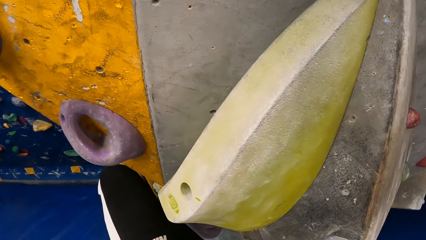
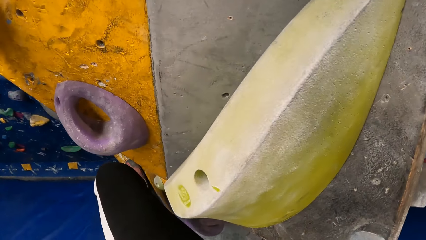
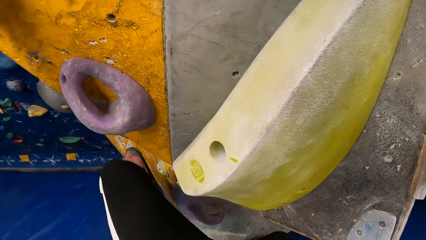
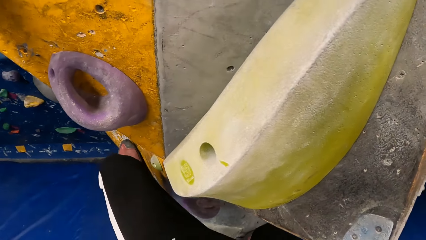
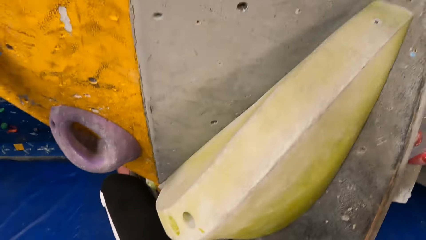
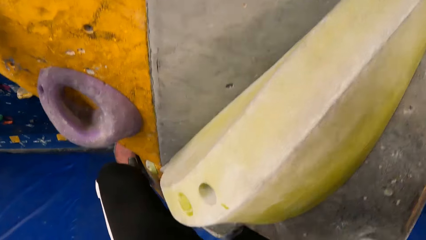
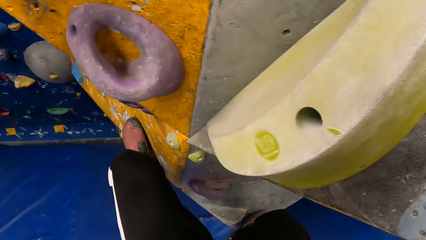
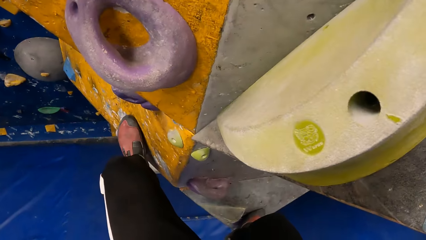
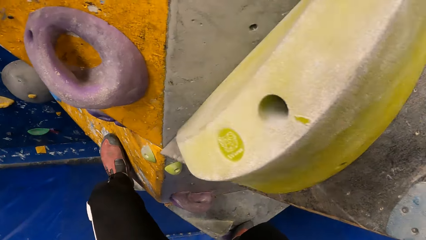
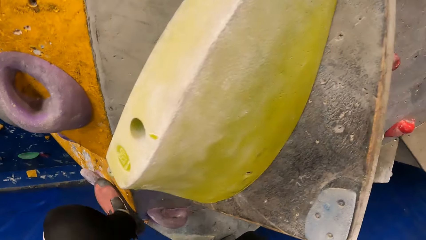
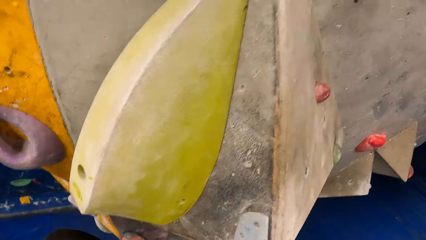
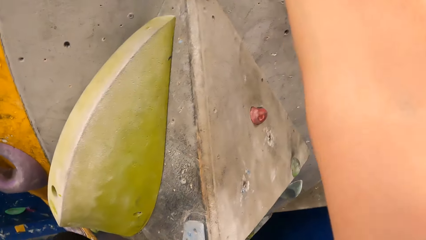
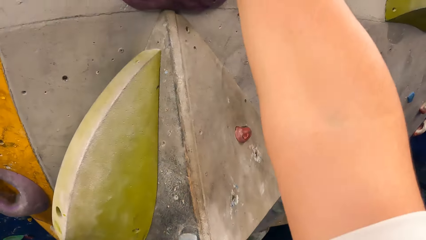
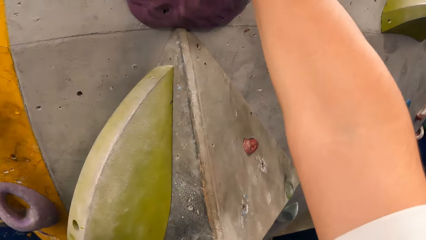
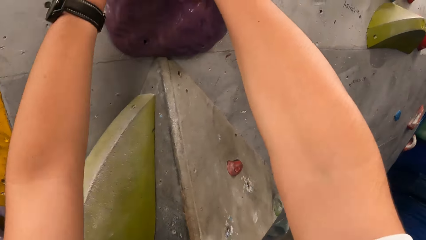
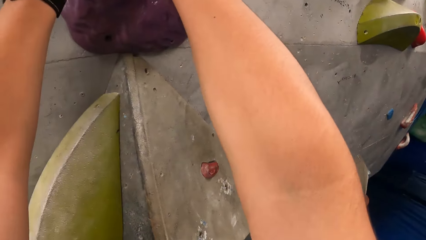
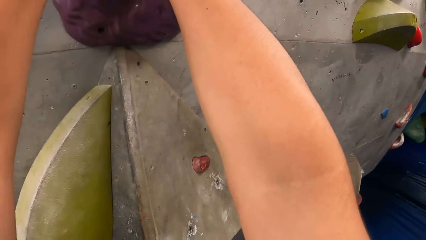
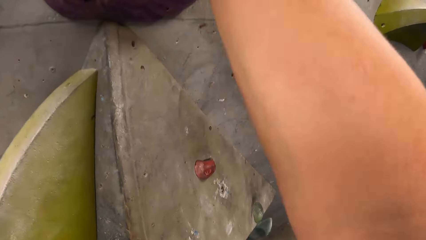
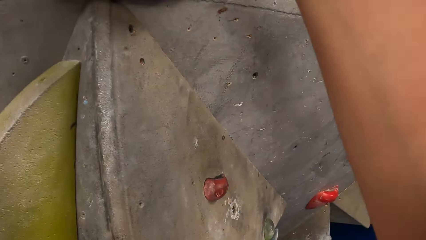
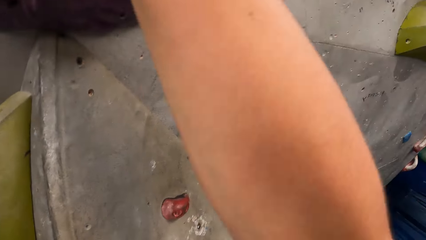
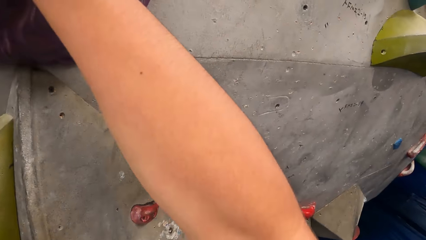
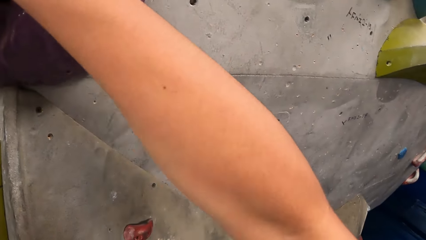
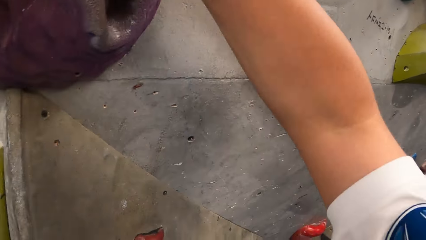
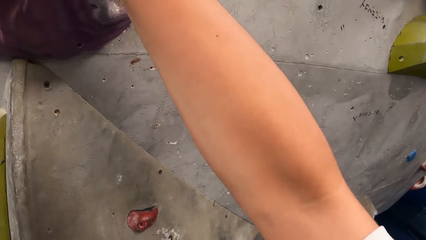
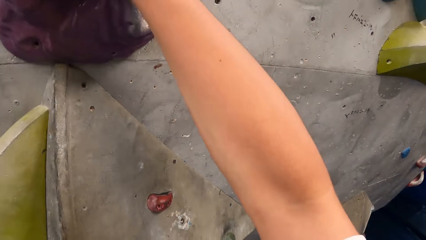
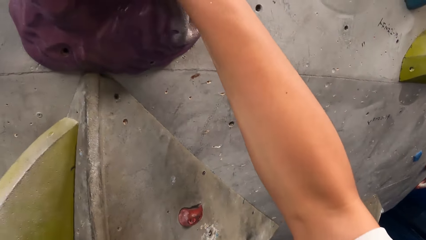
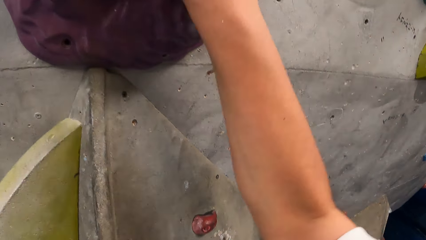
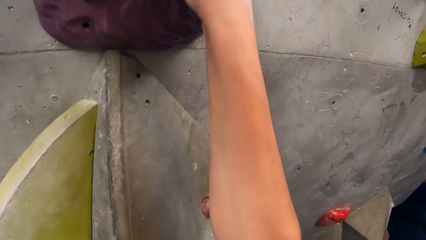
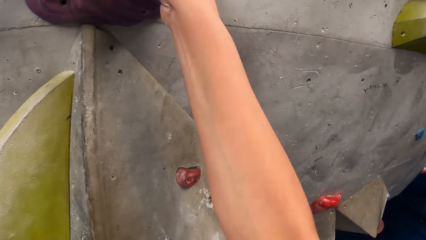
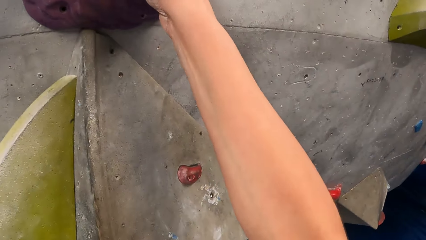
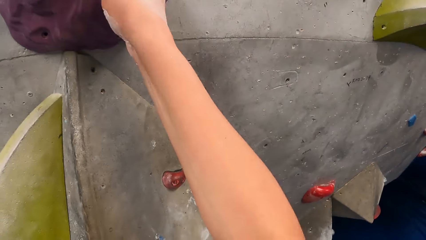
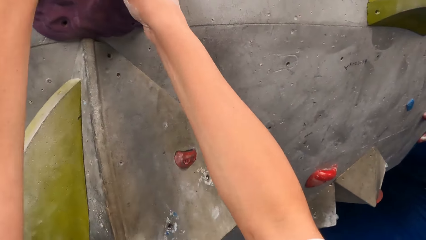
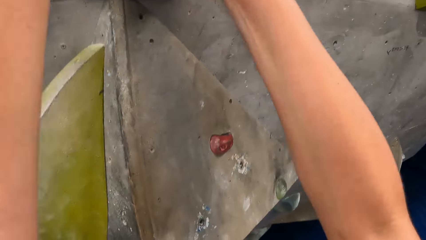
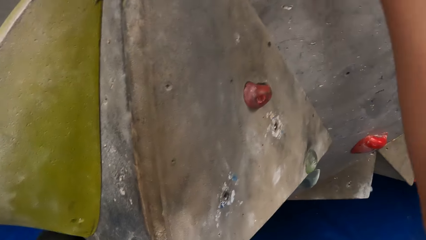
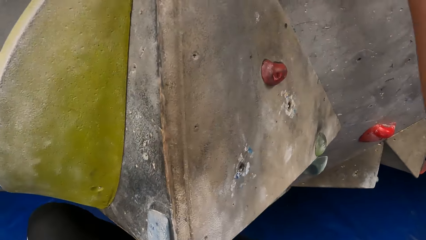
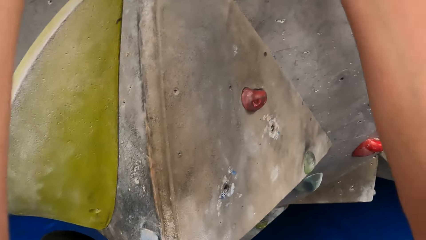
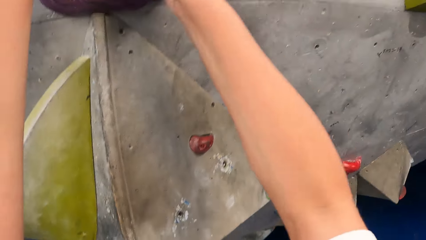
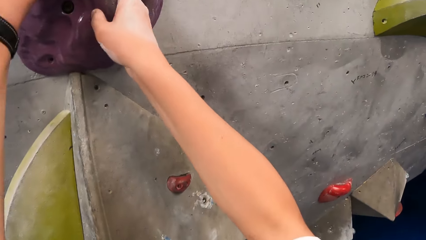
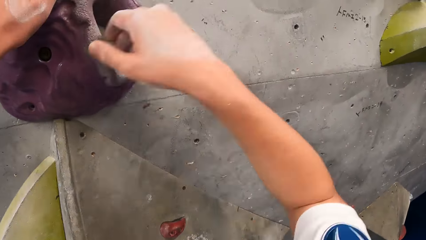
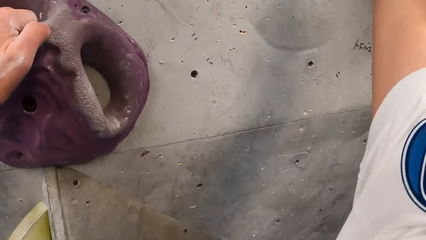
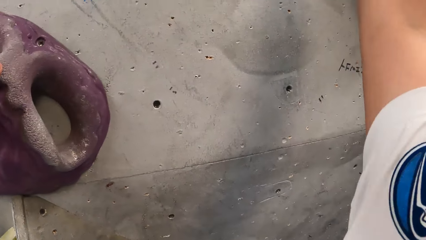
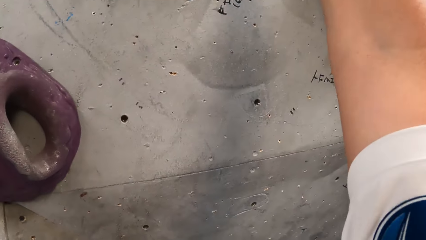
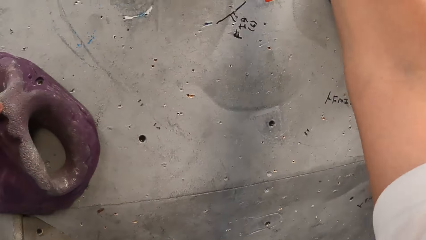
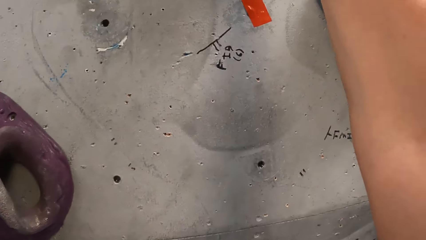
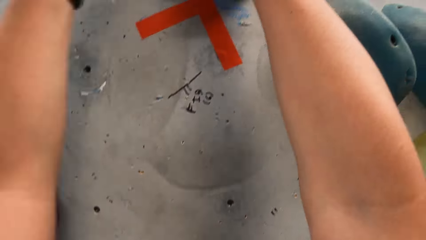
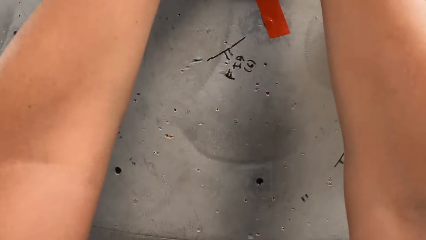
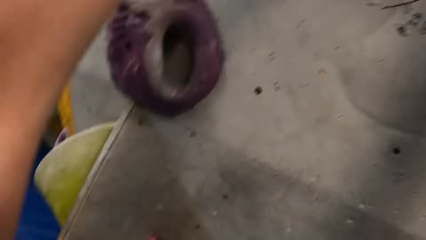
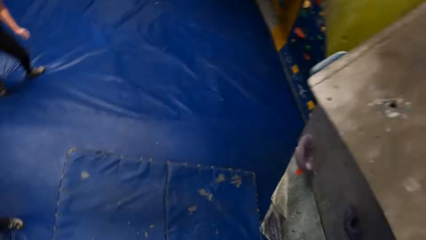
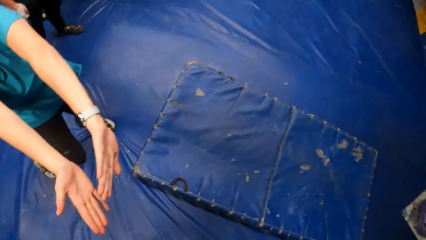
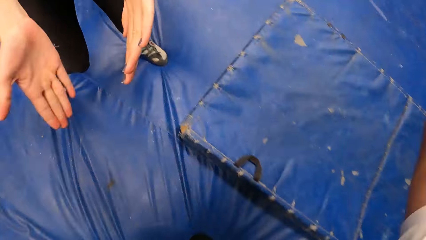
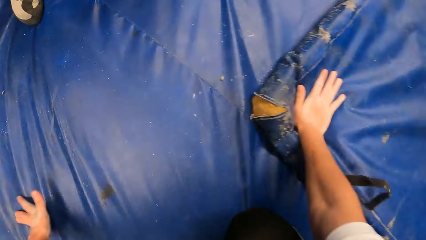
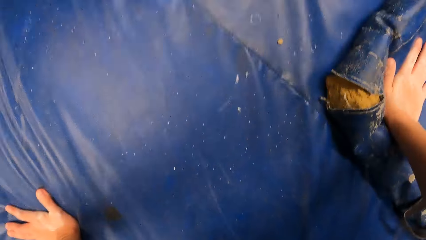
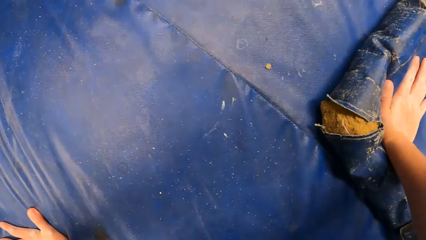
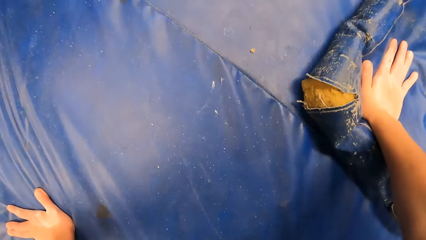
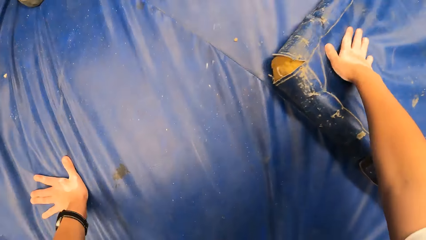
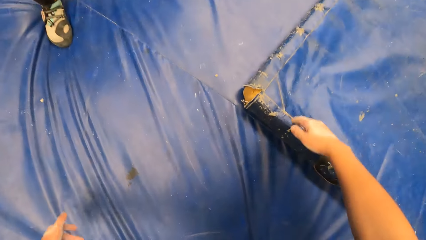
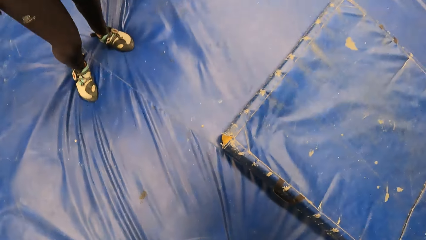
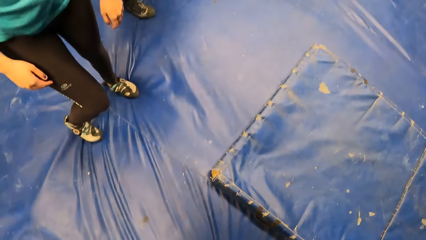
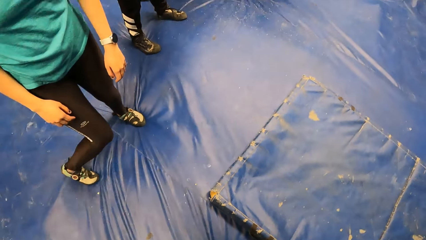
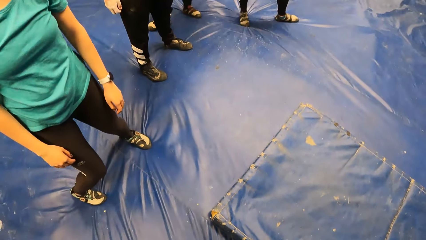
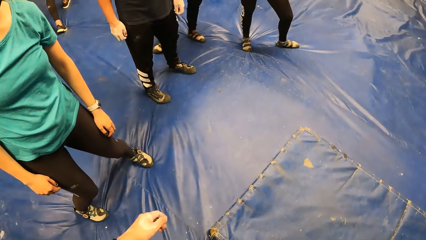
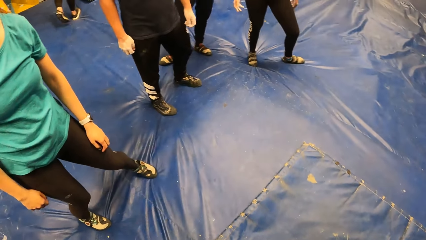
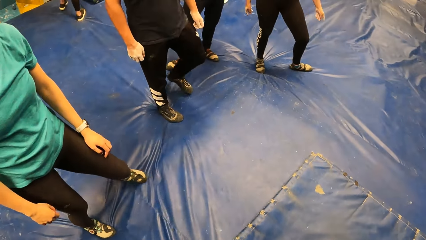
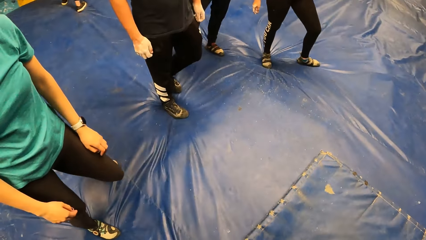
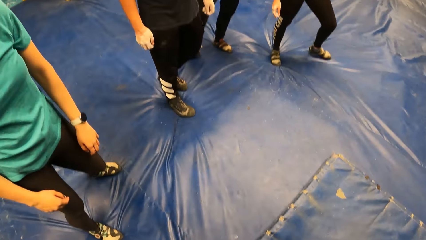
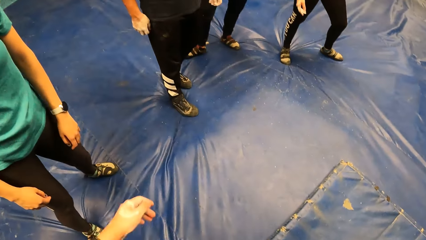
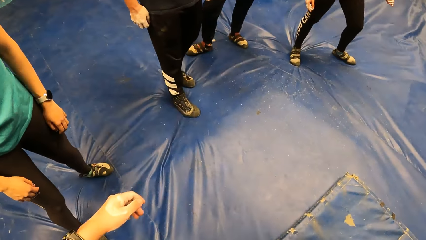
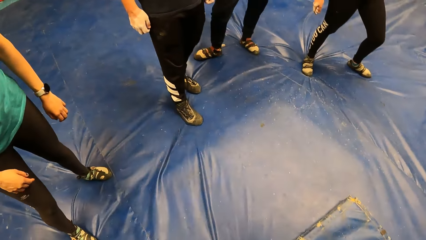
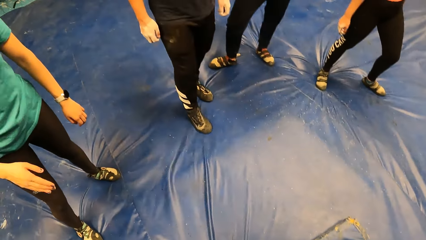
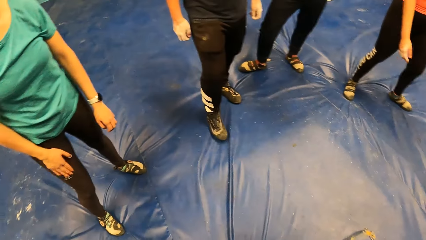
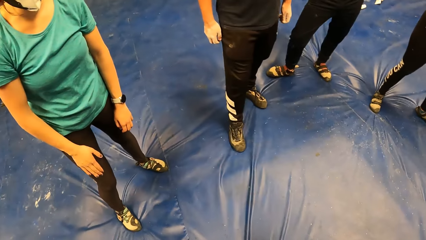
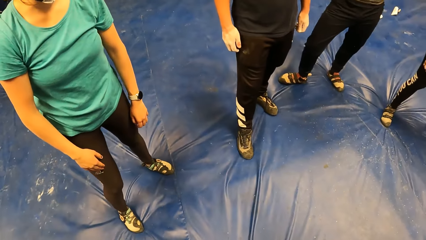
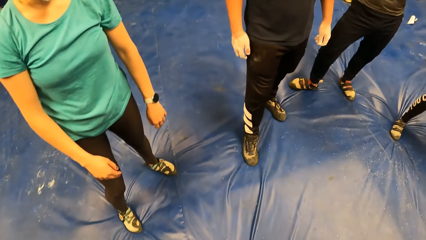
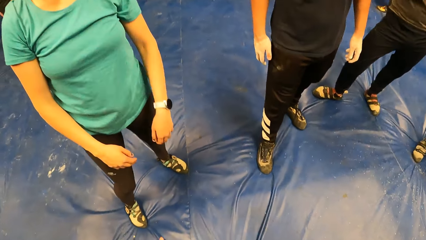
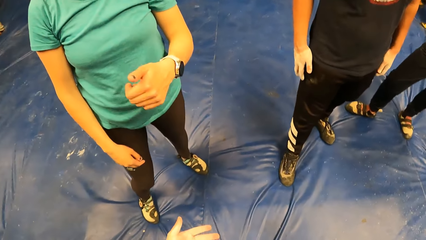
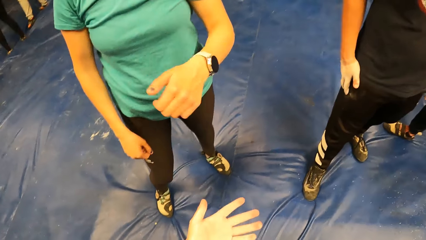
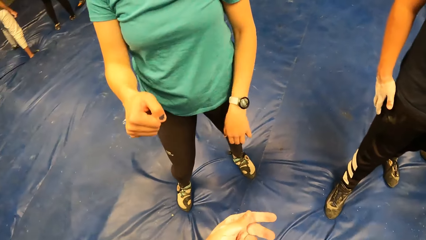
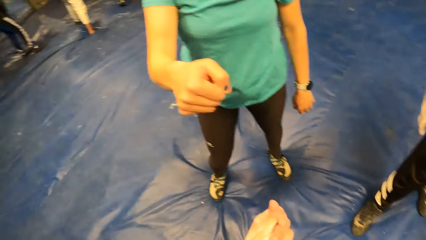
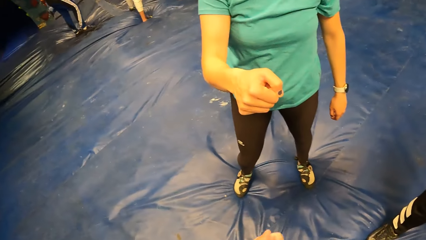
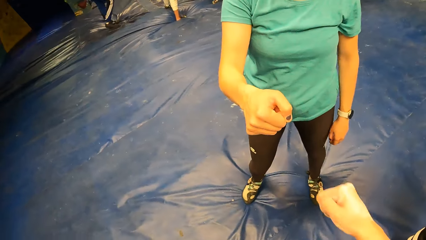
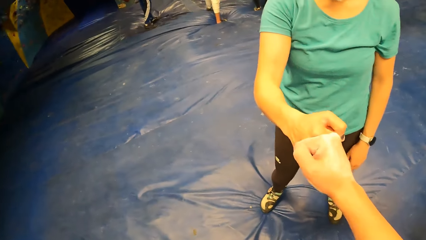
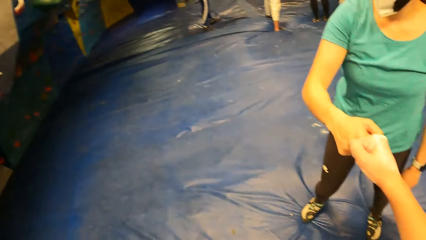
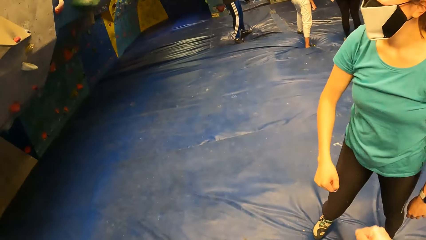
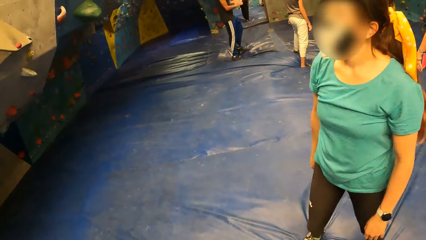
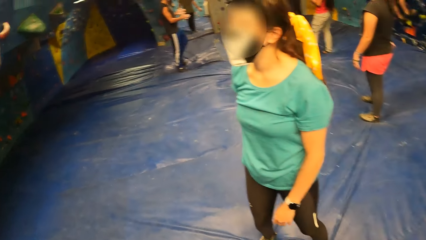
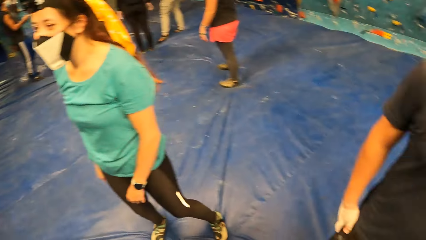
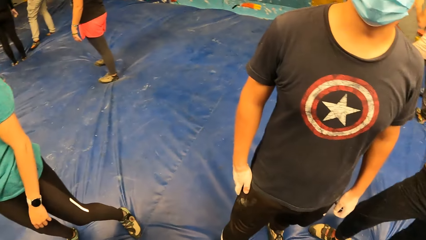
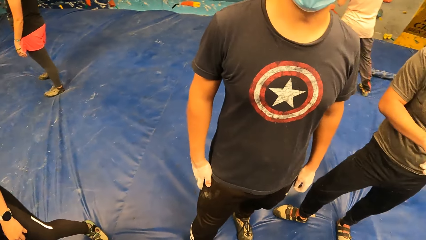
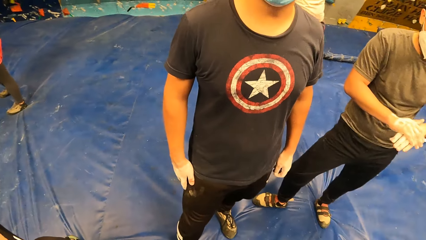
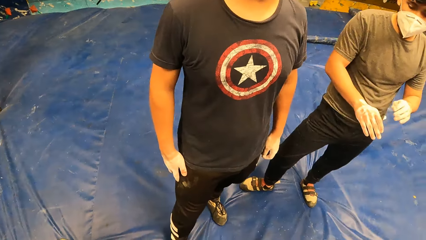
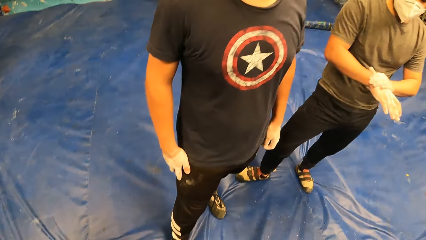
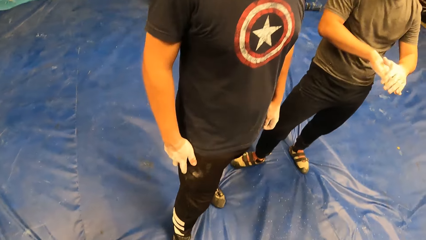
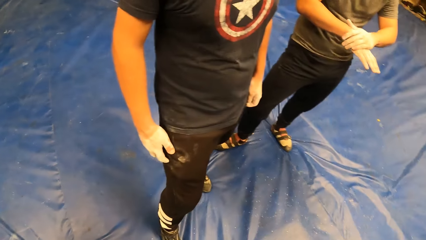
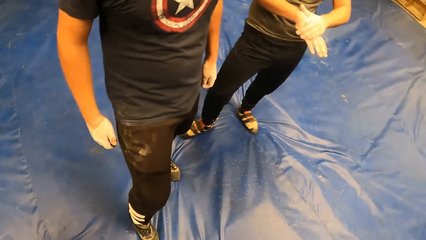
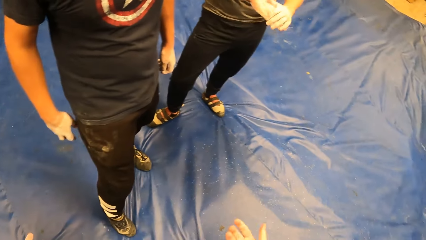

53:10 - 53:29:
The camera wearer places a hand on a climbing rock. They move a leg on the climbing rock. They place a hand on a climbing rock repeatedly. They look around the climbing area. They jump down from the bouldering wall. They arise from the blue surface. They walk around the blue surface. They jam knuckles with a woman. They walk around the blue surface.
